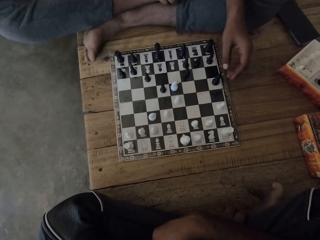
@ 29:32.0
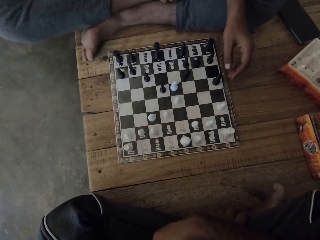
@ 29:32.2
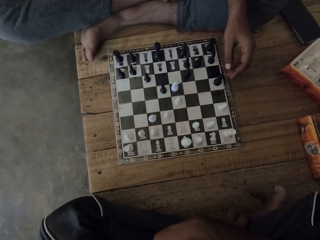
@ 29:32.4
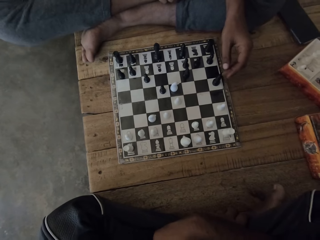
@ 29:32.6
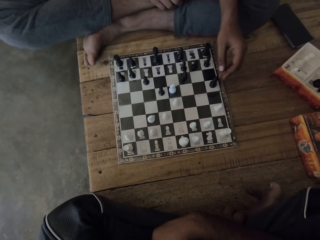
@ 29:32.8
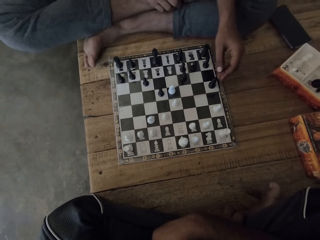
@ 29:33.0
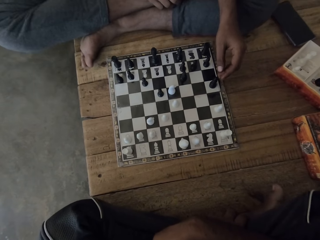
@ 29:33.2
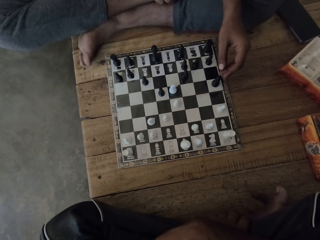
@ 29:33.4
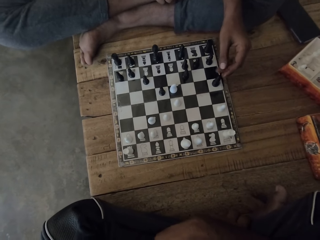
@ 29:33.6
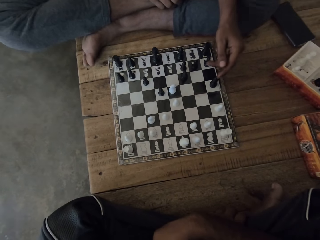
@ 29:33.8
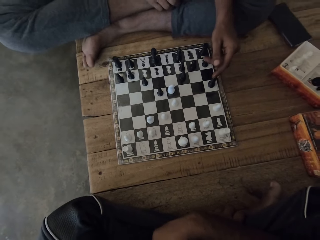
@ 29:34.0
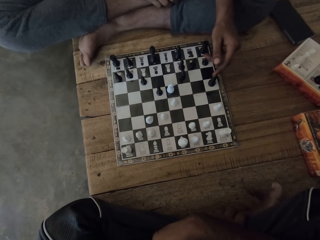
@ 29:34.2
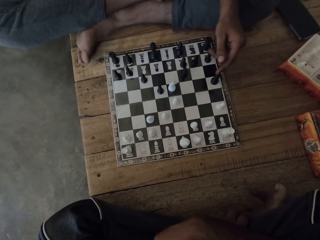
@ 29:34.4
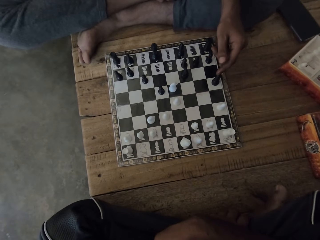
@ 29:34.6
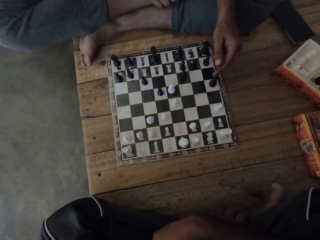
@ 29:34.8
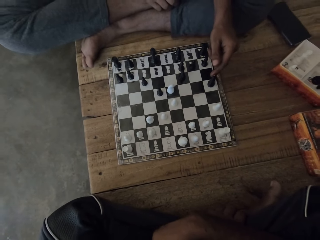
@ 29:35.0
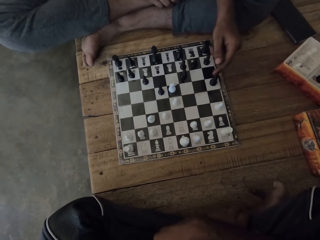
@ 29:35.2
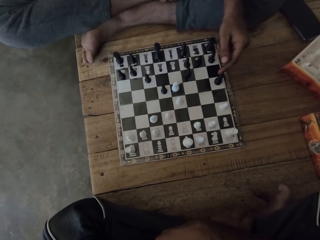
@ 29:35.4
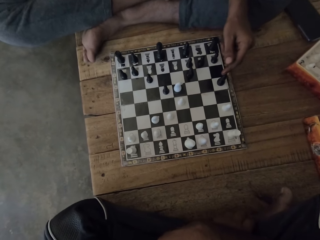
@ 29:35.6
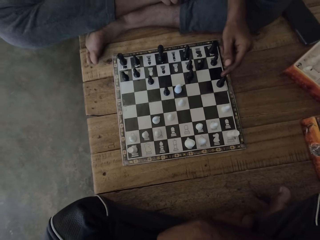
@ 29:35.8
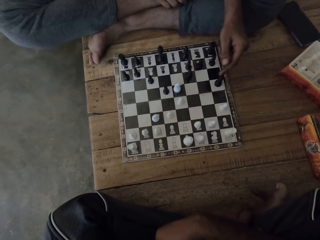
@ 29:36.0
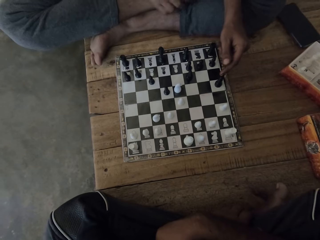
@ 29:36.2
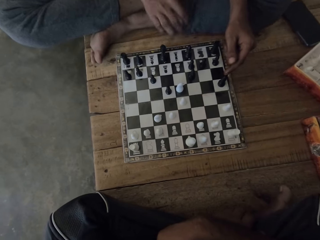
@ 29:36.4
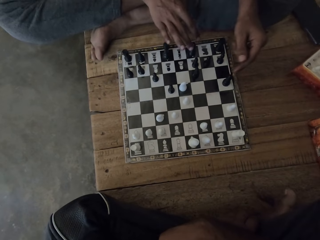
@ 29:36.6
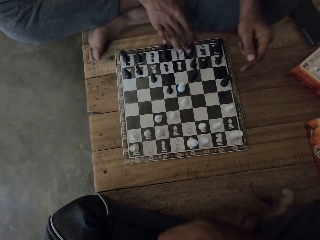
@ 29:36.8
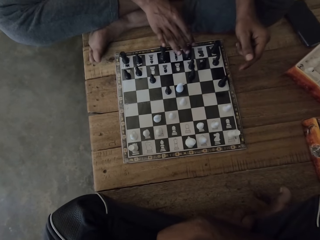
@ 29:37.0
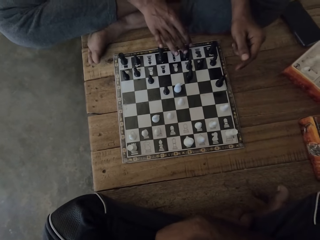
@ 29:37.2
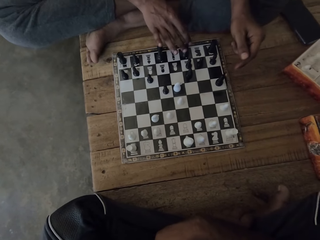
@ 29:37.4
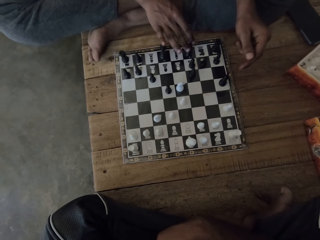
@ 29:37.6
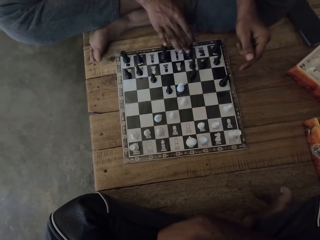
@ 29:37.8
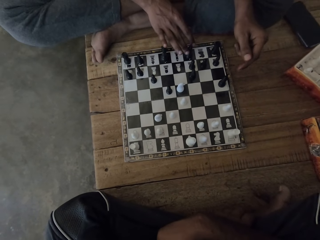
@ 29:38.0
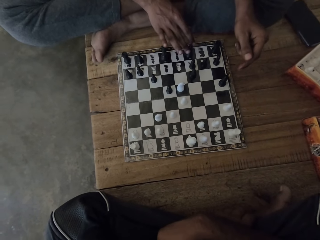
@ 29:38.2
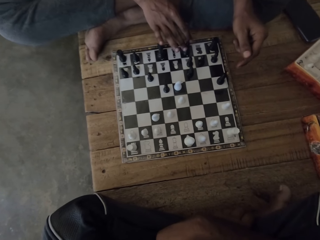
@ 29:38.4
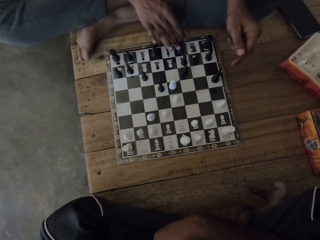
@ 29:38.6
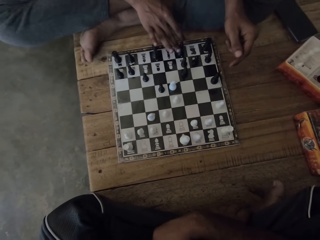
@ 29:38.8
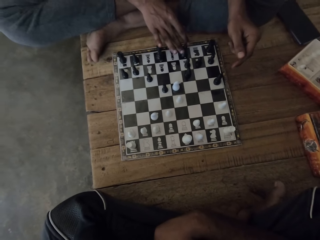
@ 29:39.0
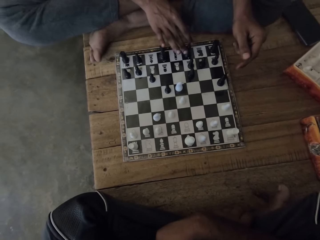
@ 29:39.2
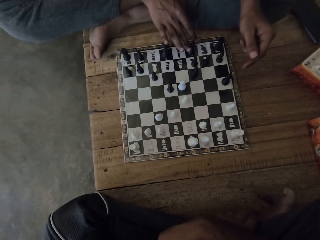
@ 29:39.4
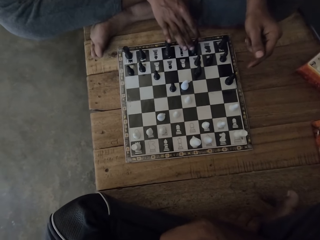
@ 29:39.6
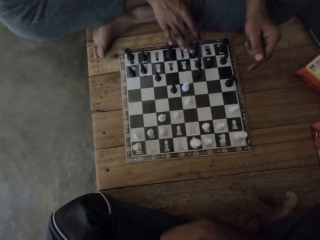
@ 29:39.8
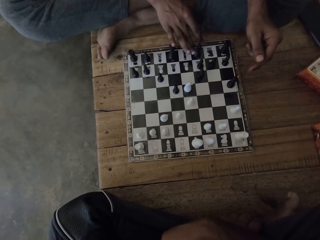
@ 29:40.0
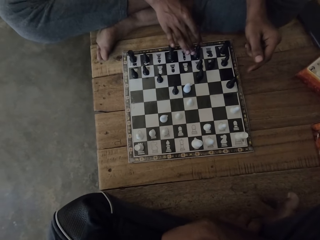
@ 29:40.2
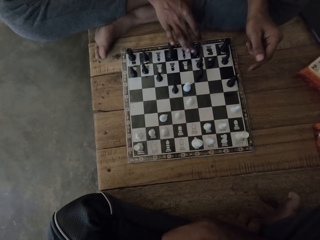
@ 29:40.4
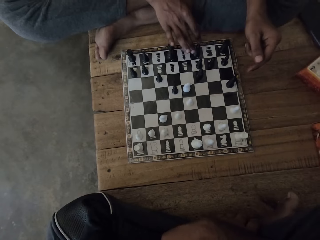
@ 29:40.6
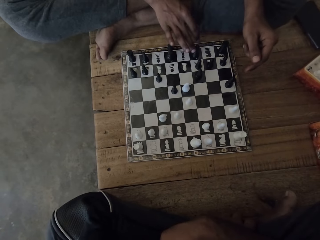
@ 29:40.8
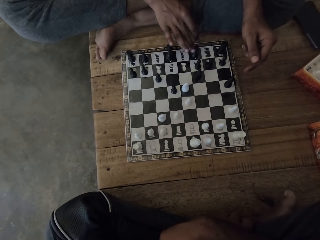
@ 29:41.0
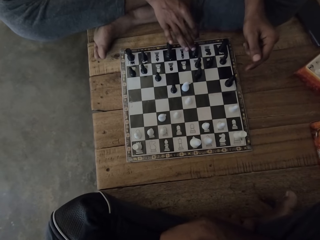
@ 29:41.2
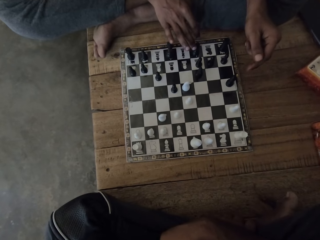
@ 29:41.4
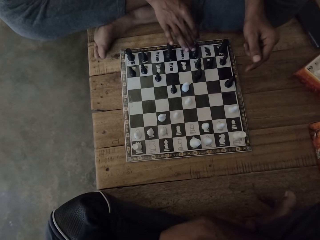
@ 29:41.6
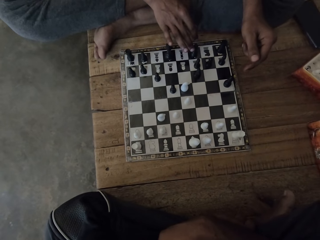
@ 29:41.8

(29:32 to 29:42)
A man moves a hand over a chessboard. The man looks at the chessboard on a table. The man holds a chess piece on the chessboard with a hand on the table.

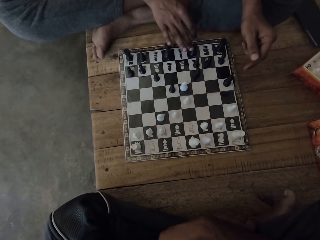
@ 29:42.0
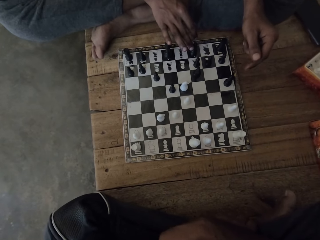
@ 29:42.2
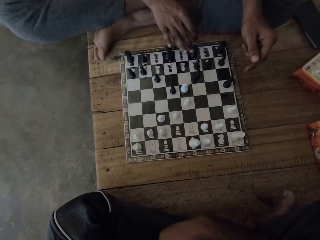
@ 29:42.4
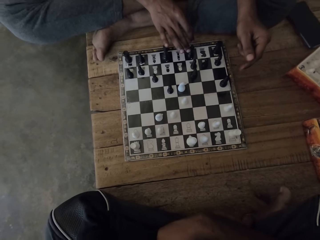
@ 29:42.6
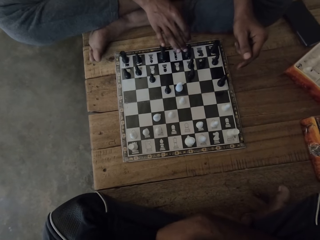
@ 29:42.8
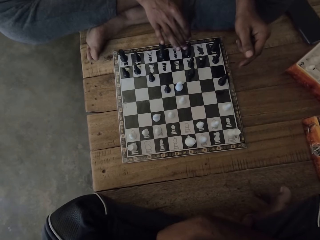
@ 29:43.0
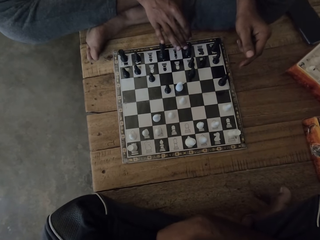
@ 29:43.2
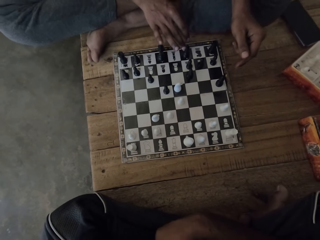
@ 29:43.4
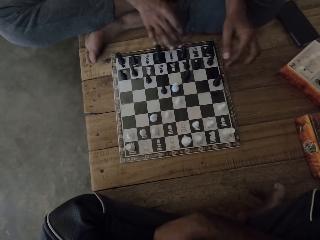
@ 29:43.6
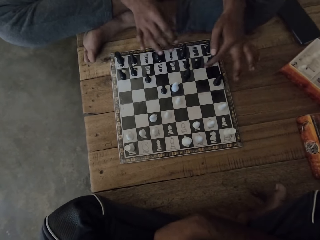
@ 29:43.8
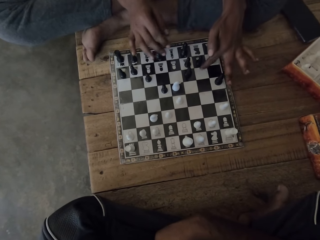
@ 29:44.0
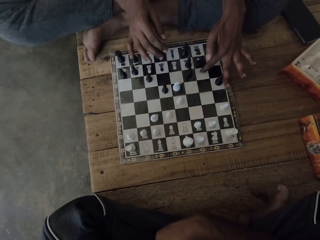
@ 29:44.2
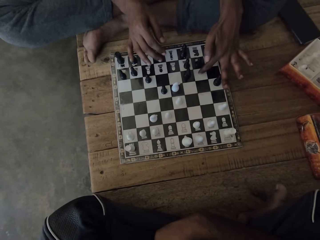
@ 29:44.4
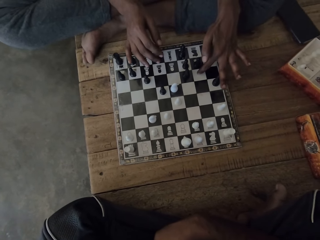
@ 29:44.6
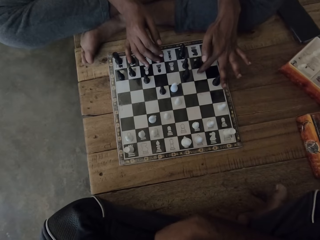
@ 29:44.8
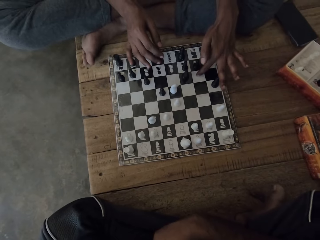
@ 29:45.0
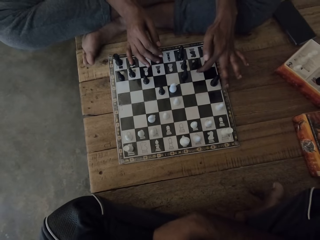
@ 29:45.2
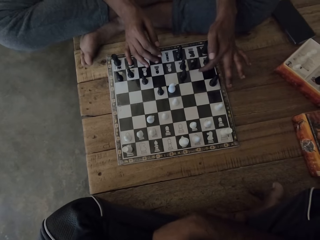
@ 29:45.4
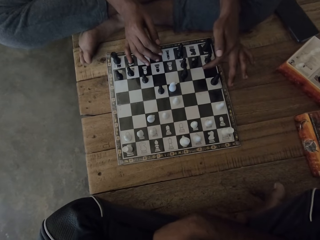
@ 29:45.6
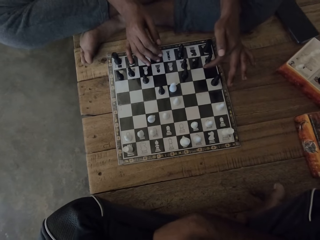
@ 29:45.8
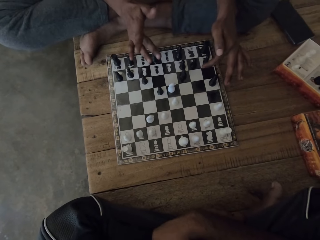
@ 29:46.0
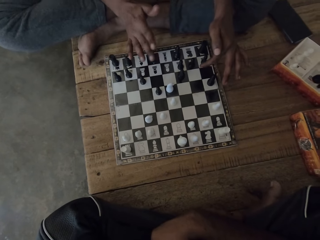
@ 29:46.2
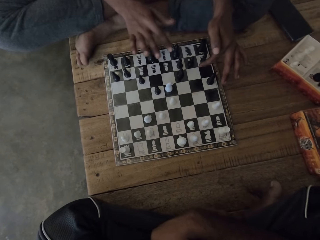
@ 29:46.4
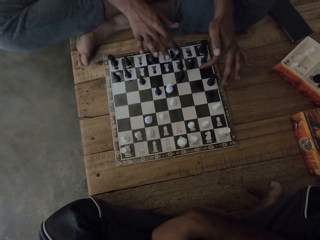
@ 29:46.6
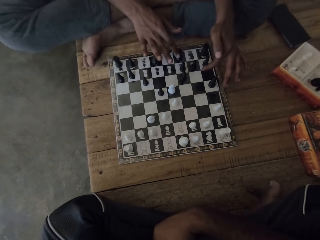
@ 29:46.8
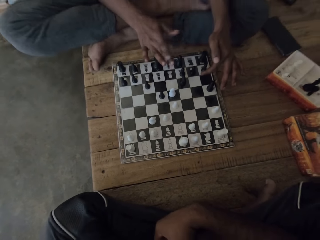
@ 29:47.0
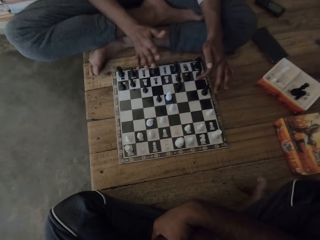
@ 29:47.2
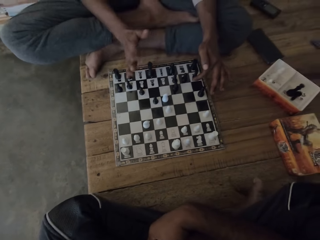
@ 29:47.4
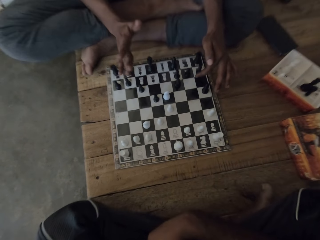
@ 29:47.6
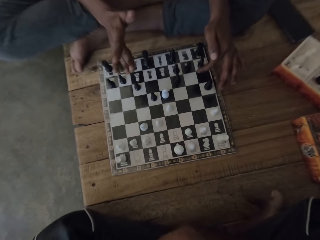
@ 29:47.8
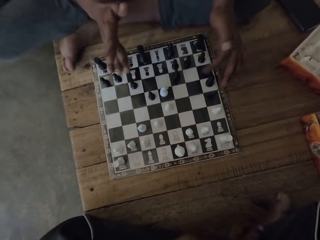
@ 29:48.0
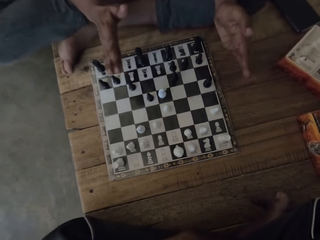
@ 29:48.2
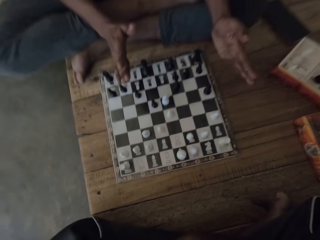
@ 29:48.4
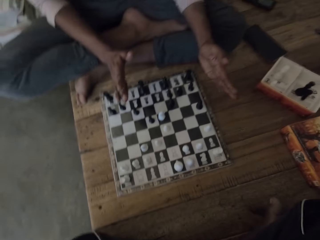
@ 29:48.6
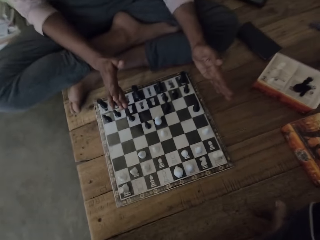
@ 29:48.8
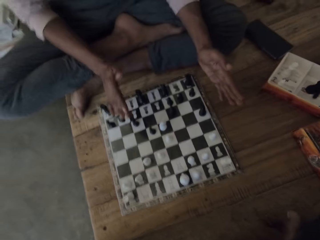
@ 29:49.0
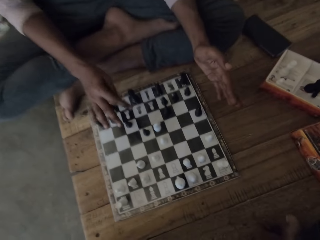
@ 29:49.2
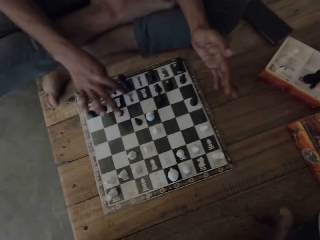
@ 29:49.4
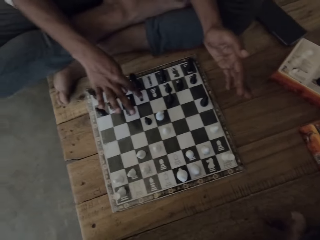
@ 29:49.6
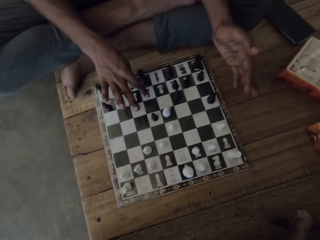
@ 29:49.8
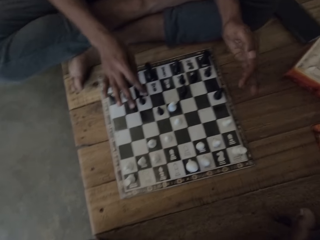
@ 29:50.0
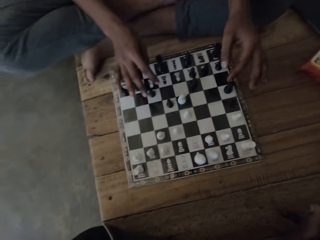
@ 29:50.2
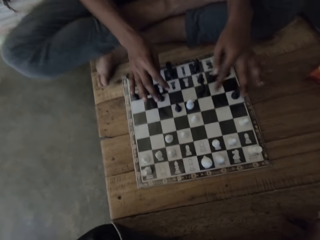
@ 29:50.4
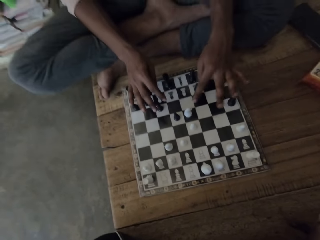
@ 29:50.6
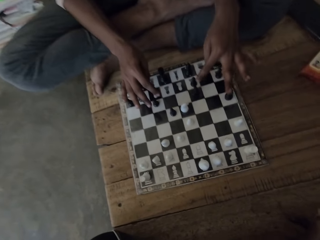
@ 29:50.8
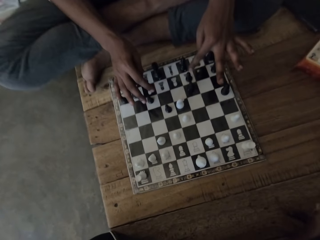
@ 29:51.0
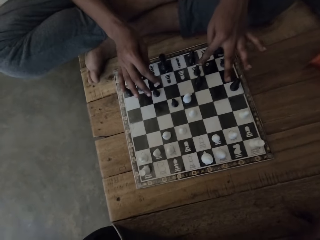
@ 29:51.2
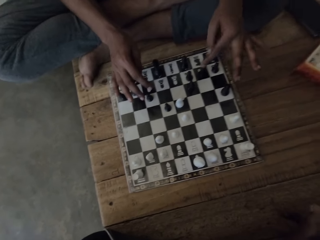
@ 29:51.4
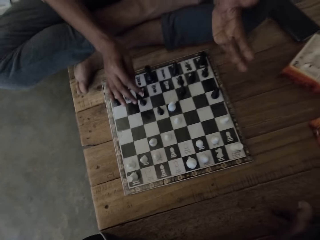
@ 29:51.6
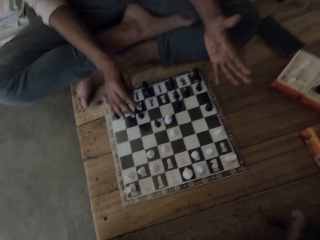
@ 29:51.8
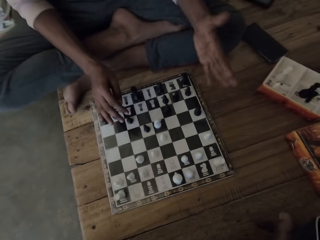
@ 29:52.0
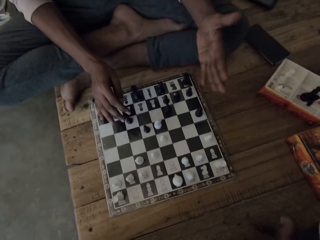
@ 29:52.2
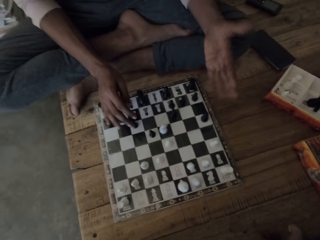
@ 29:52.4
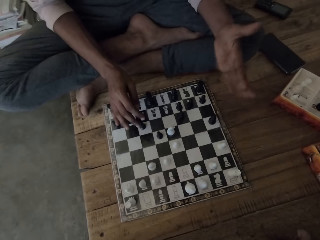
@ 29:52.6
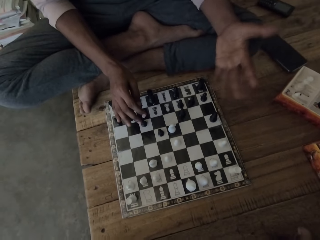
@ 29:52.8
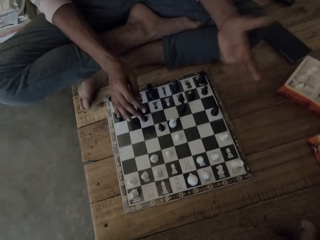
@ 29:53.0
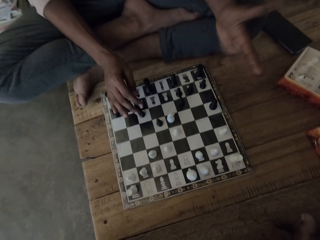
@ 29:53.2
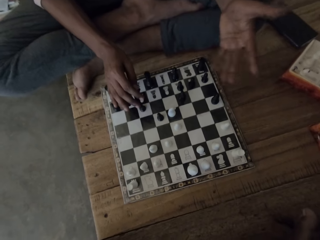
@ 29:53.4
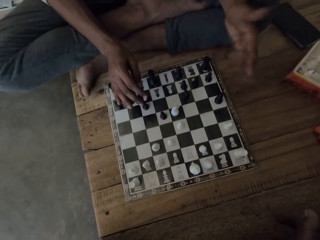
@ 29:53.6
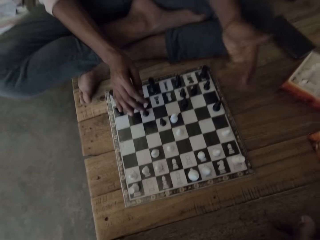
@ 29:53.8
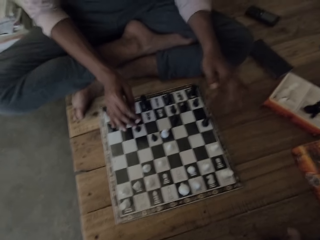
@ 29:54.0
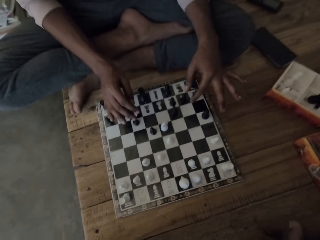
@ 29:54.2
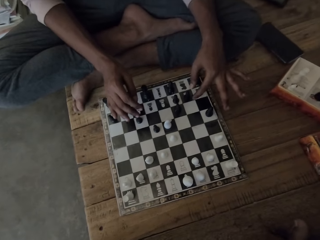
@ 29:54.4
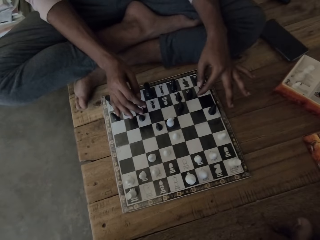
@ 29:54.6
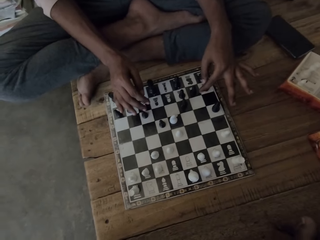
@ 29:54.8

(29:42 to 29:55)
A man taps a chessboard with a finger. The man holds a chess piece with a finger. The man moves a hand over the chessboard and moves fingers over the chessboard. The man holds the chess piece on the chessboard with a finger. The man taps the chessboard with a hand and moves hands over the chessboard.
